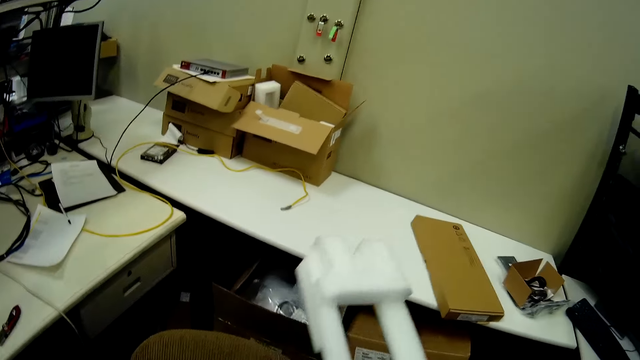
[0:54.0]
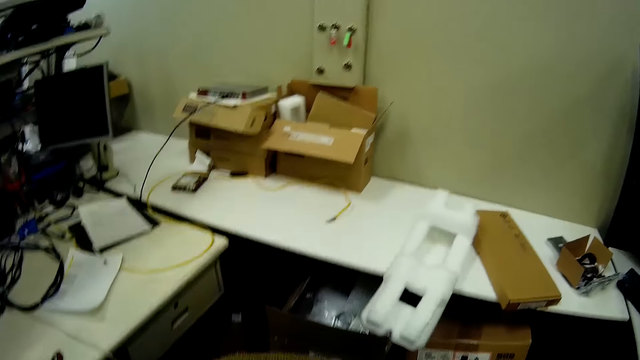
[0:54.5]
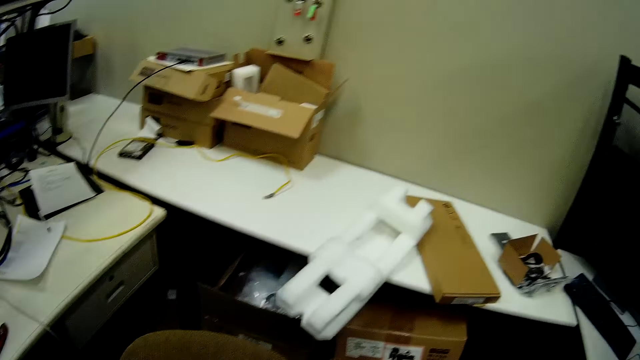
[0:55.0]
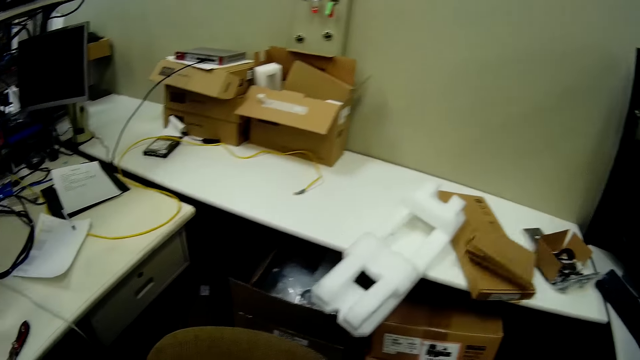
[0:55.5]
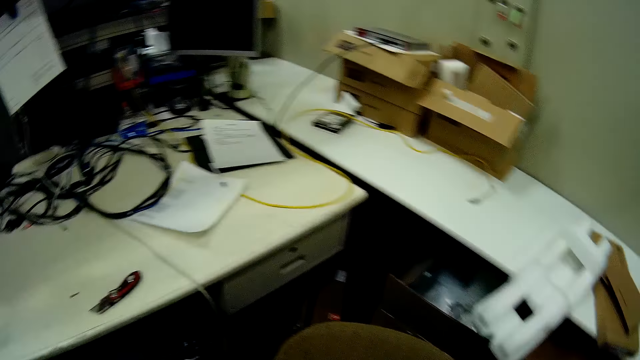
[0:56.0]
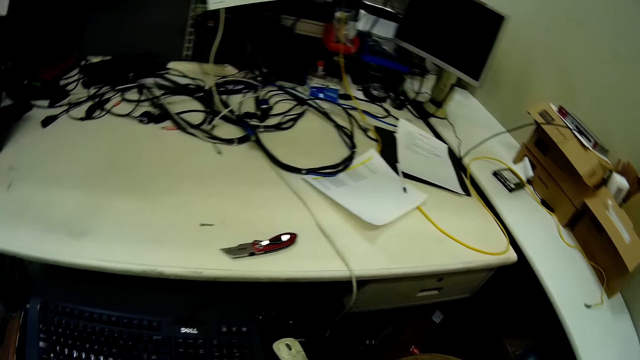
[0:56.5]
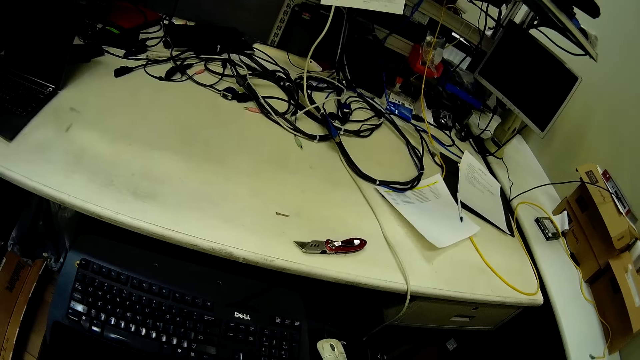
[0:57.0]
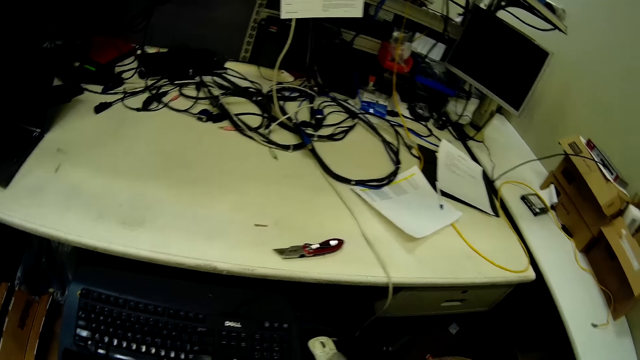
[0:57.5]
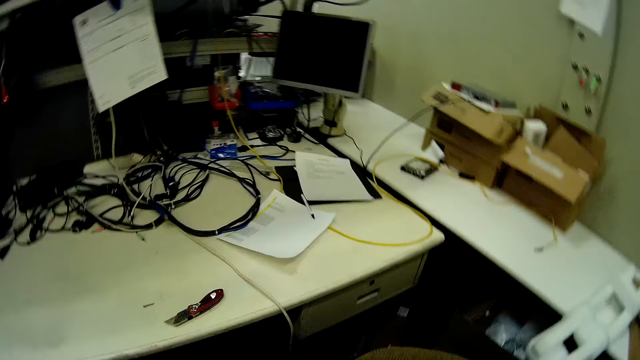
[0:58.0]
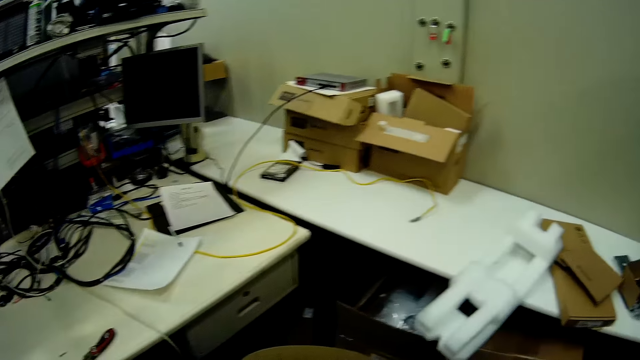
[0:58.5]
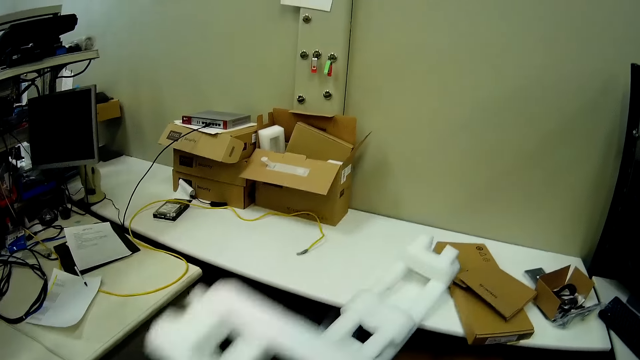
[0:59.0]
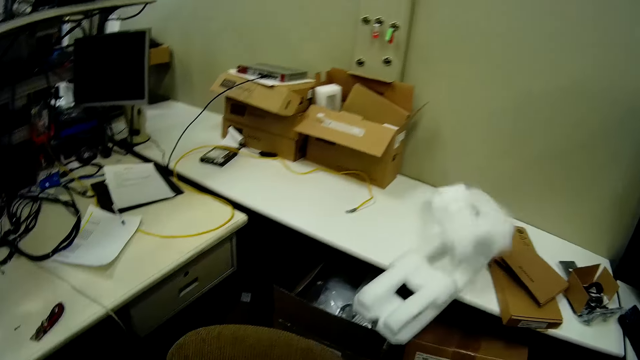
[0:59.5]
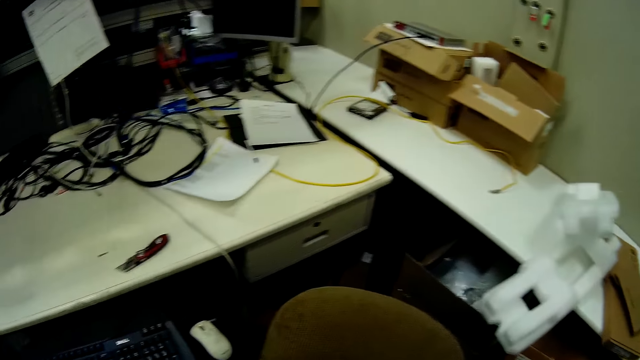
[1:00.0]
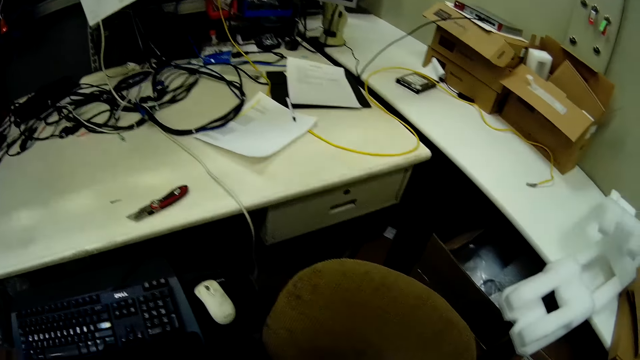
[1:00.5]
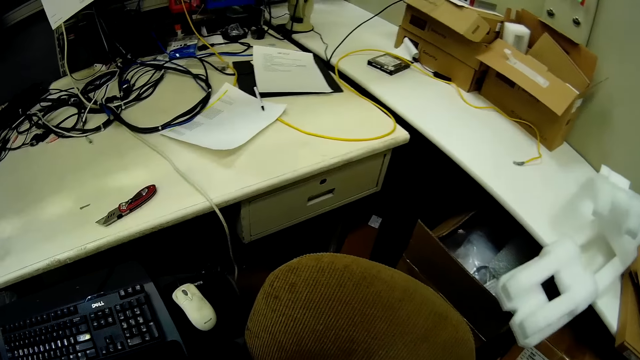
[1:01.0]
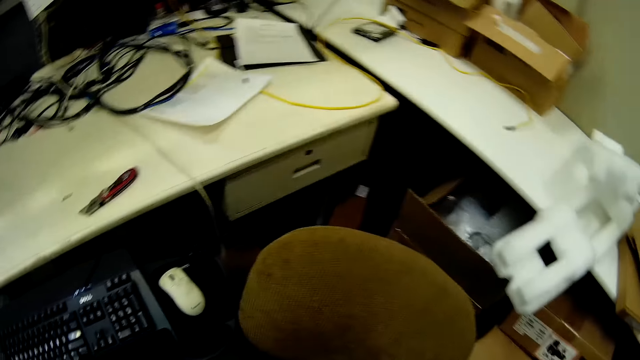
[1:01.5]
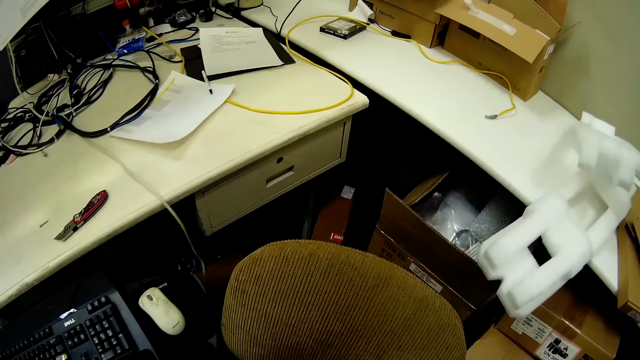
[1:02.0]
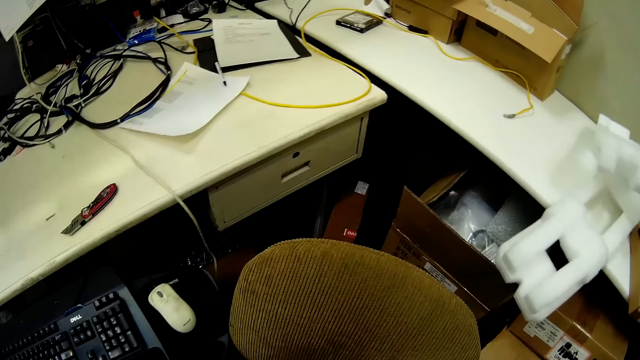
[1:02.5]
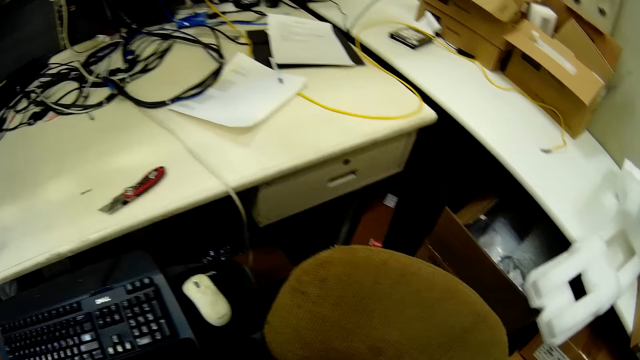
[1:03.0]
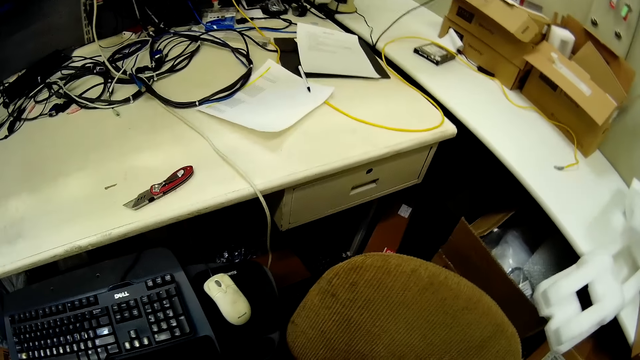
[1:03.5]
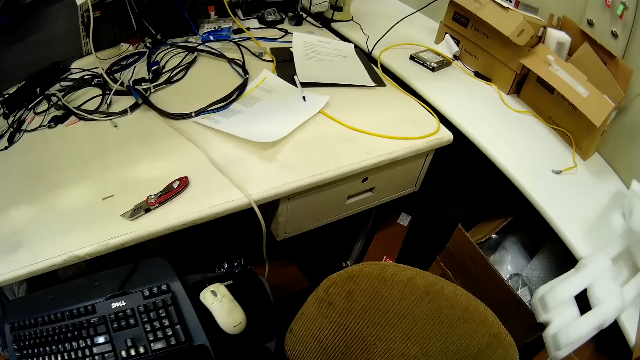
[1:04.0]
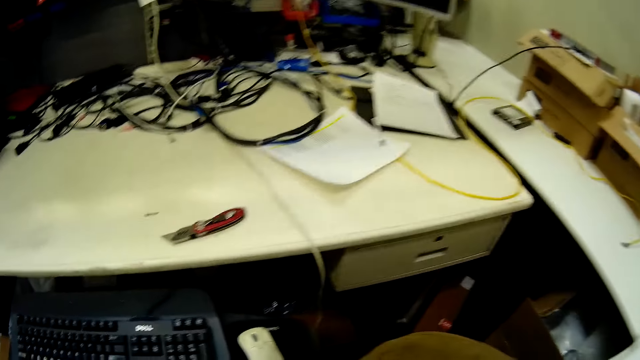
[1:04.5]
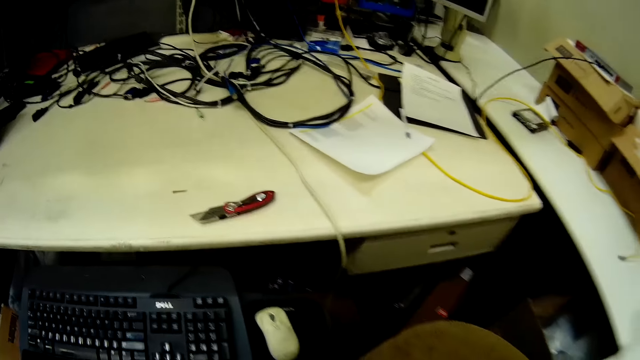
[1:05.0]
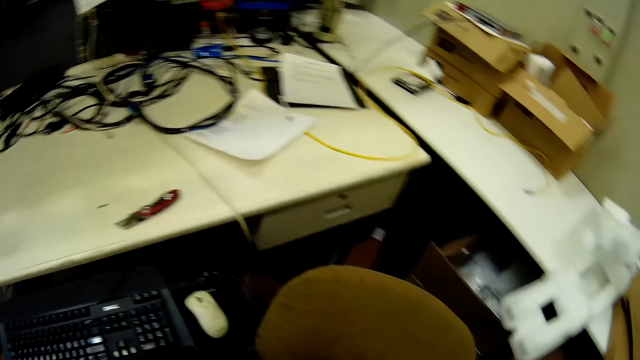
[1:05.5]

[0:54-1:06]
The camera wearer puts something aside on the table. They look around.

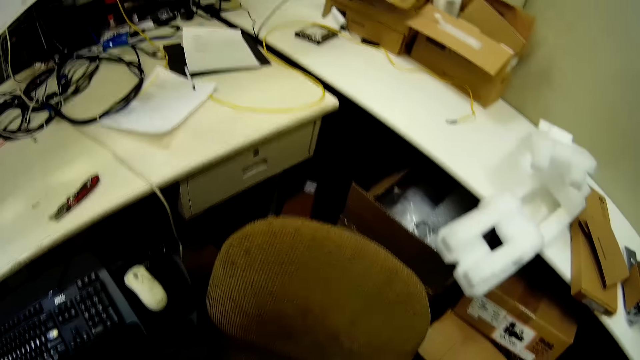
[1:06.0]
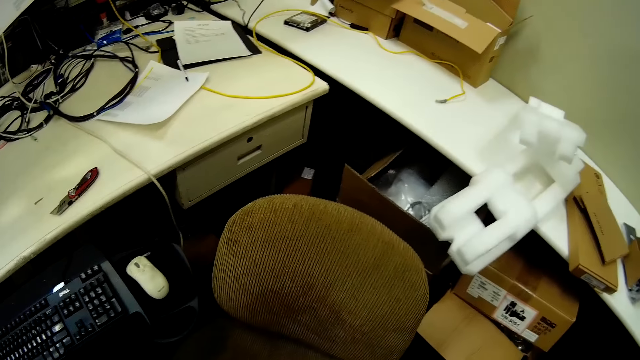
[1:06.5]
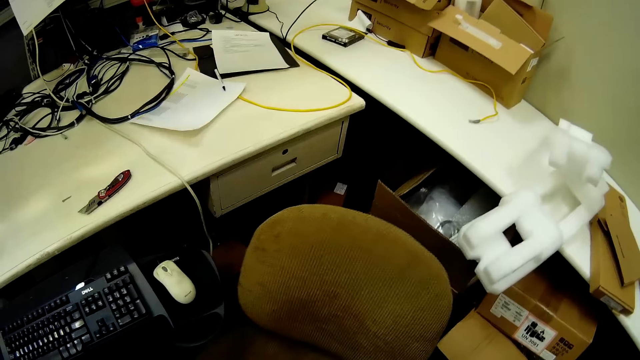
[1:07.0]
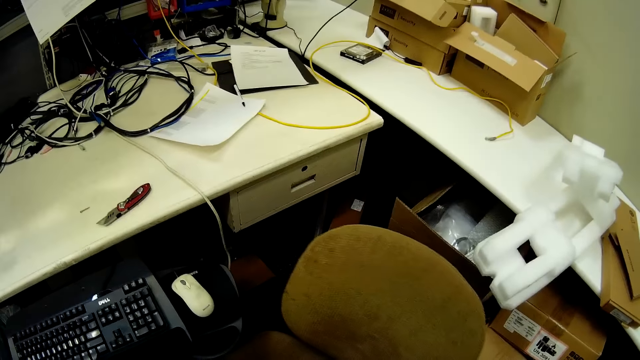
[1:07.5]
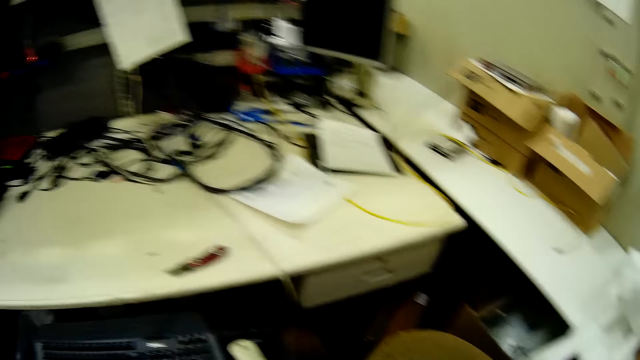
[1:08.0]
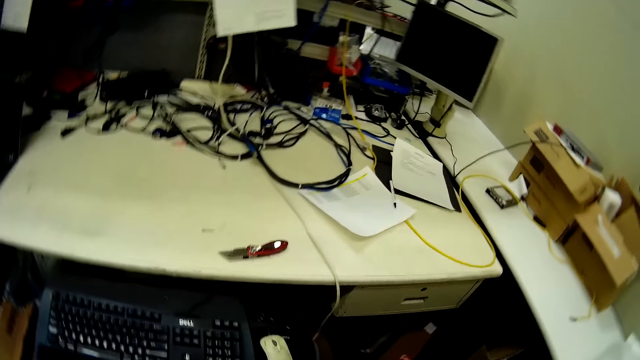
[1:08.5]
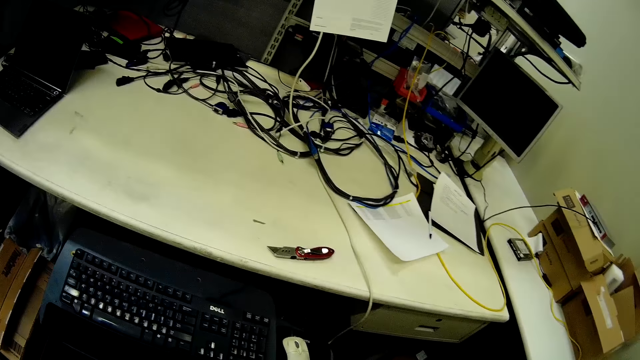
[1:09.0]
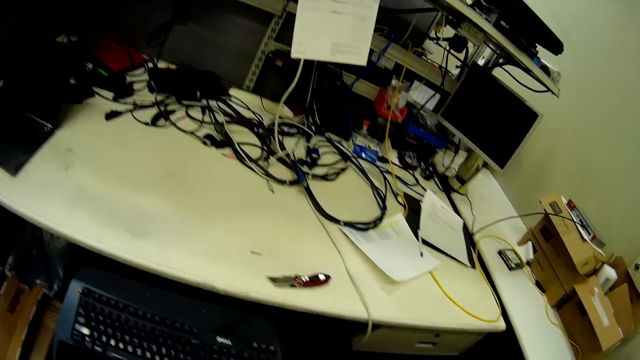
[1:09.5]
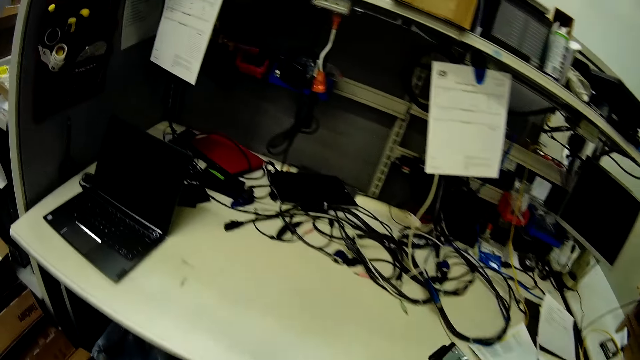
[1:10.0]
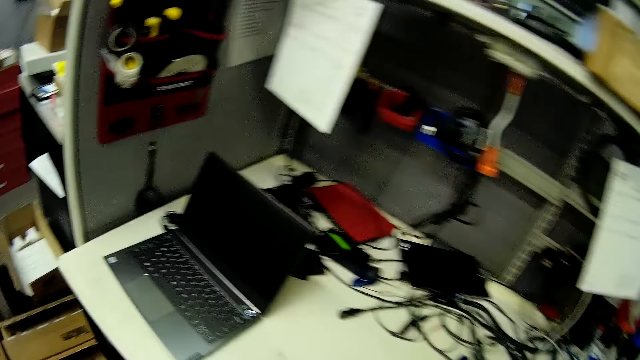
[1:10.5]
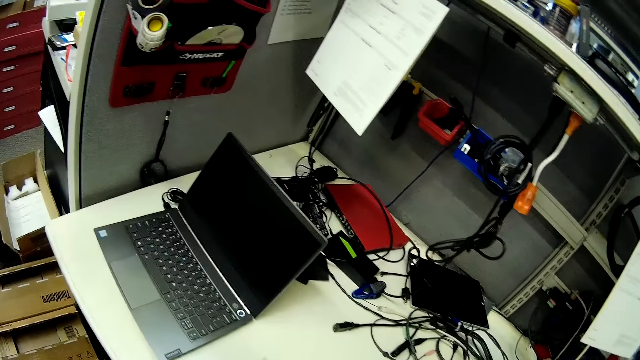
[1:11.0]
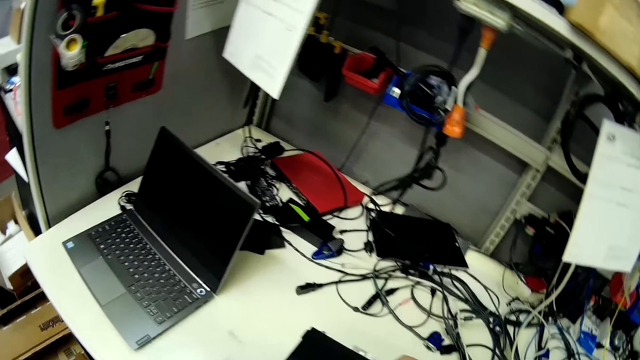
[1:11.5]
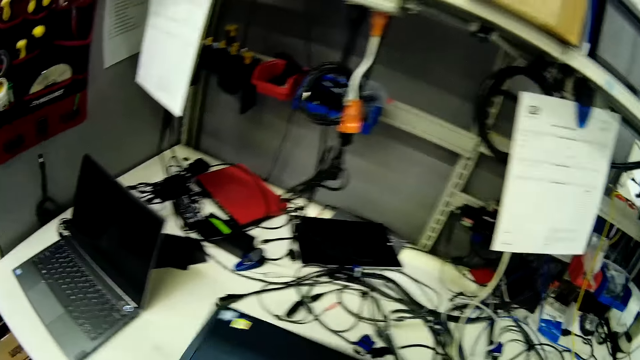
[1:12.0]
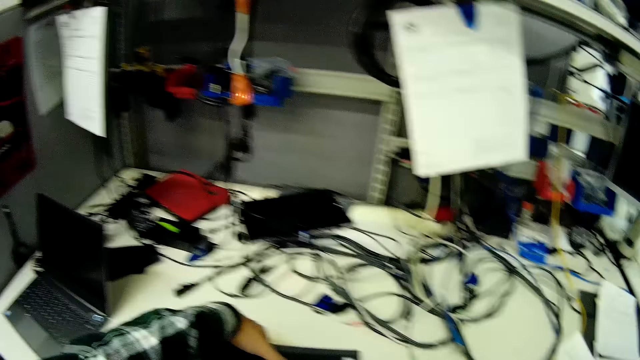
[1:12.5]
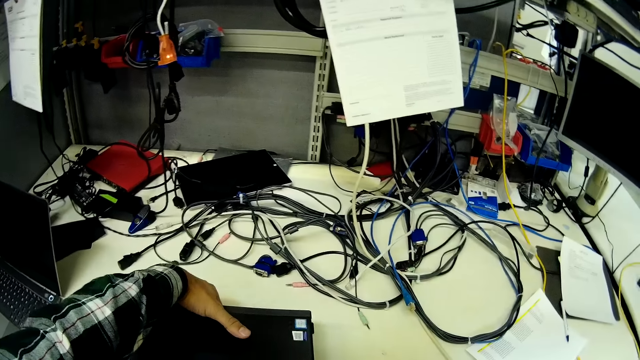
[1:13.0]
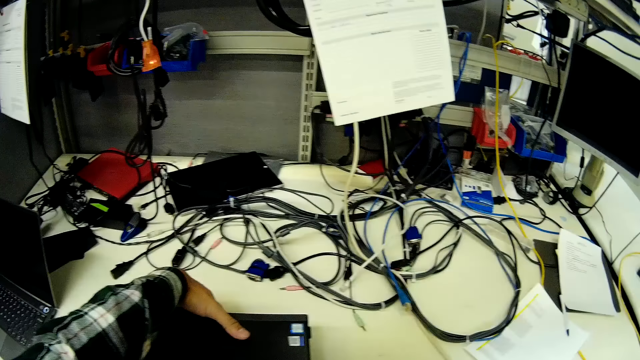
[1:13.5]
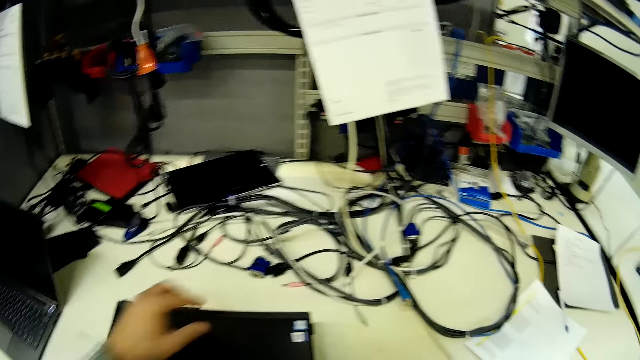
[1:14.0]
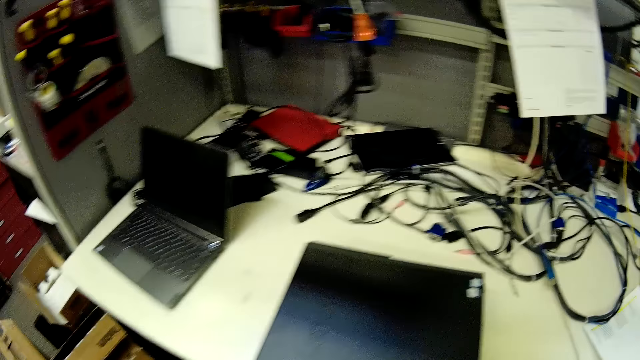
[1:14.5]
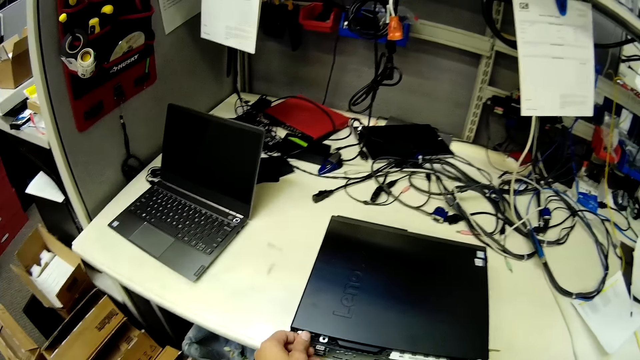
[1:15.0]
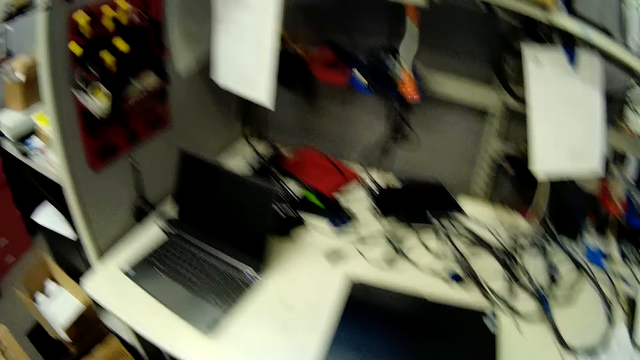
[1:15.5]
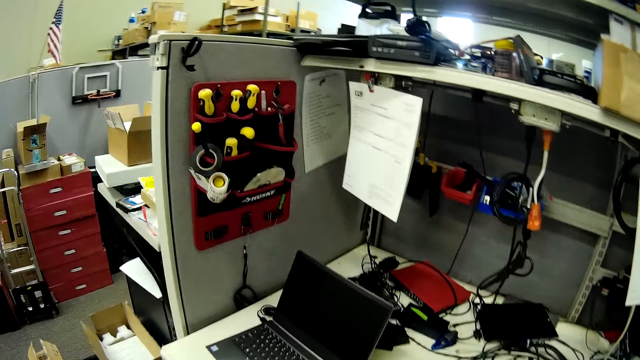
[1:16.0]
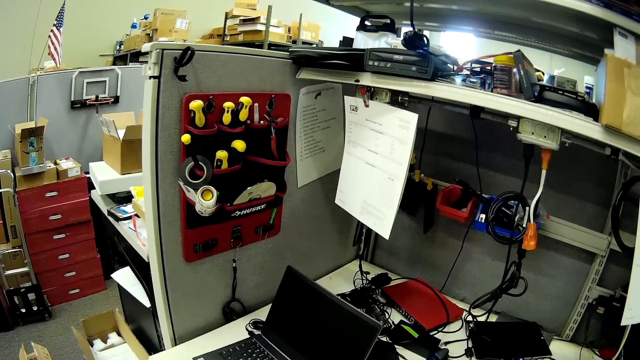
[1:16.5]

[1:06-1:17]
The camera wearer holds a CPU. They put the central processing unit on the table.
